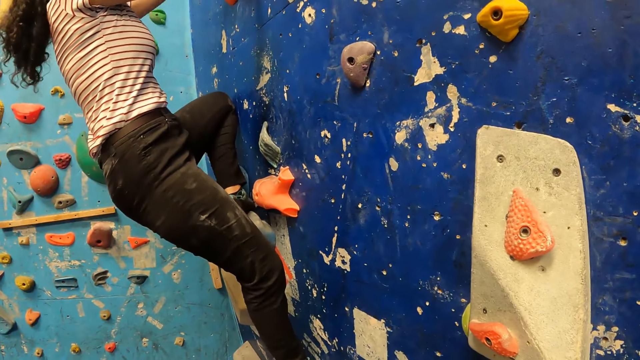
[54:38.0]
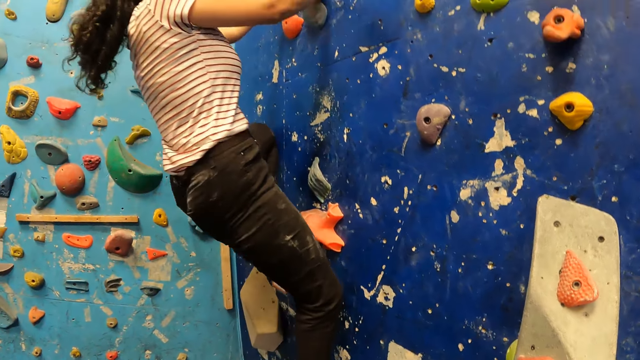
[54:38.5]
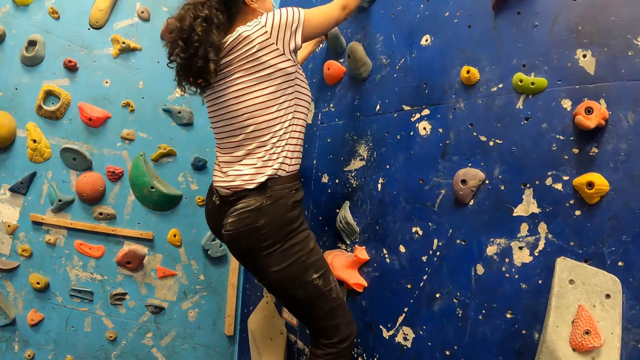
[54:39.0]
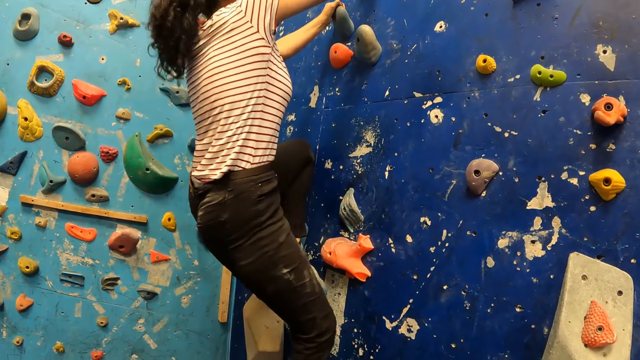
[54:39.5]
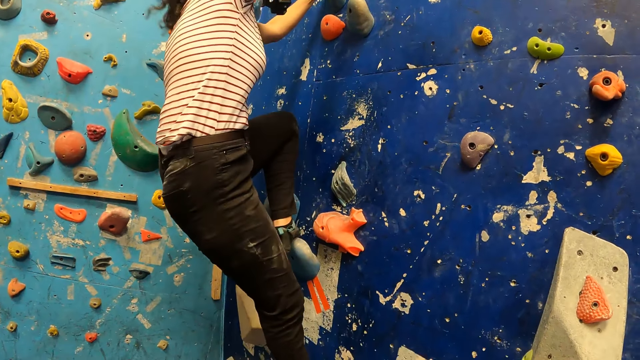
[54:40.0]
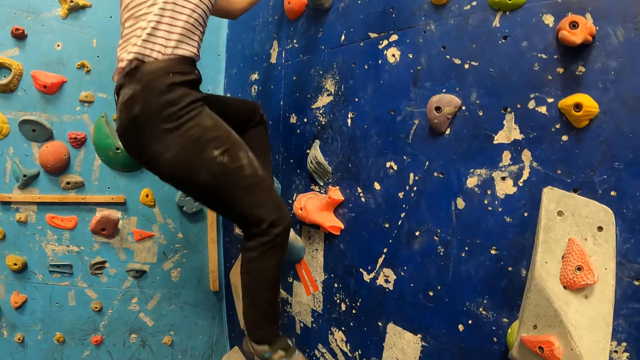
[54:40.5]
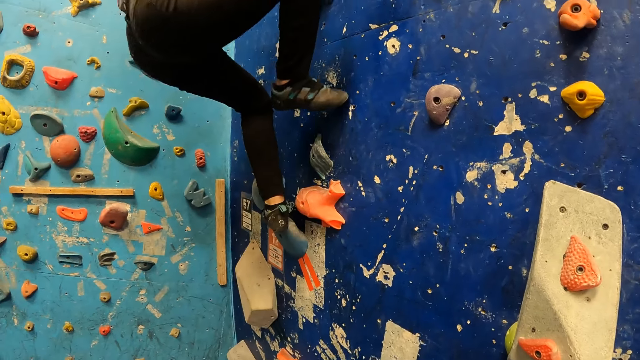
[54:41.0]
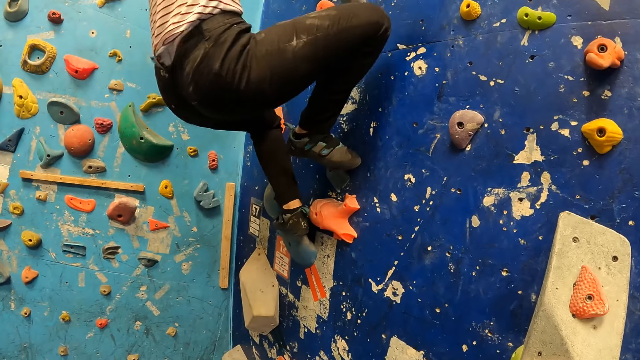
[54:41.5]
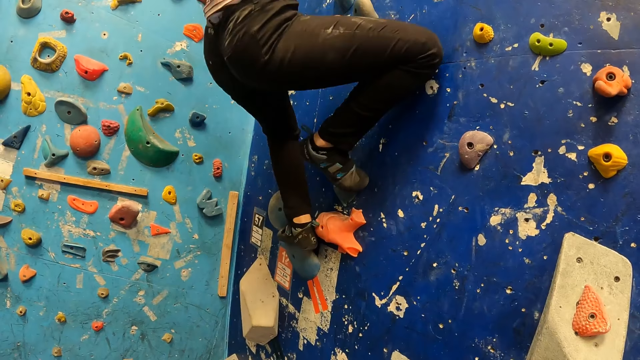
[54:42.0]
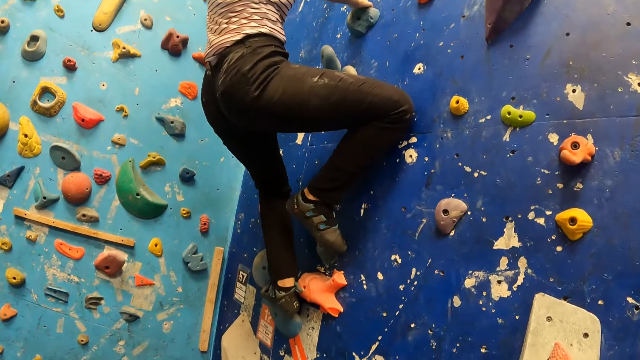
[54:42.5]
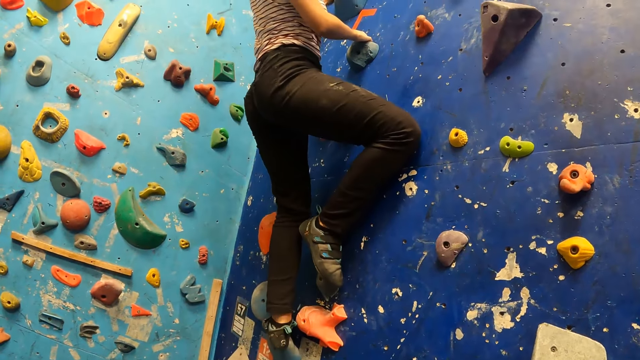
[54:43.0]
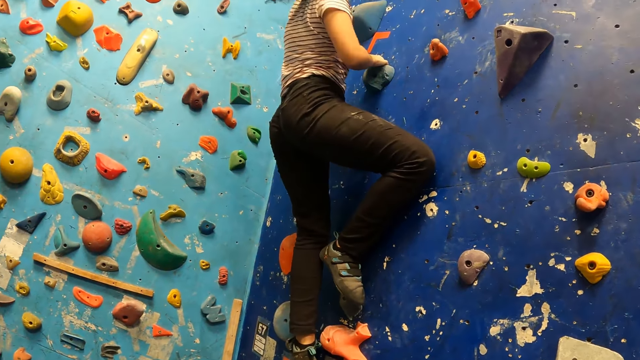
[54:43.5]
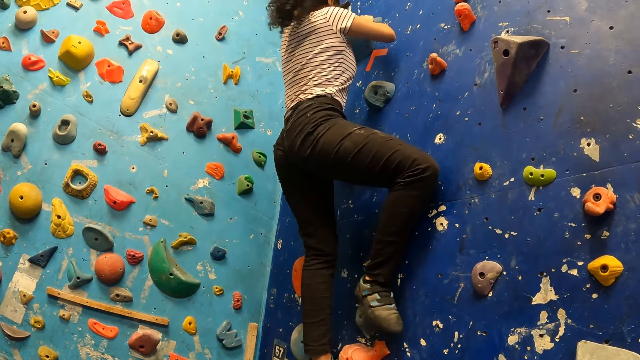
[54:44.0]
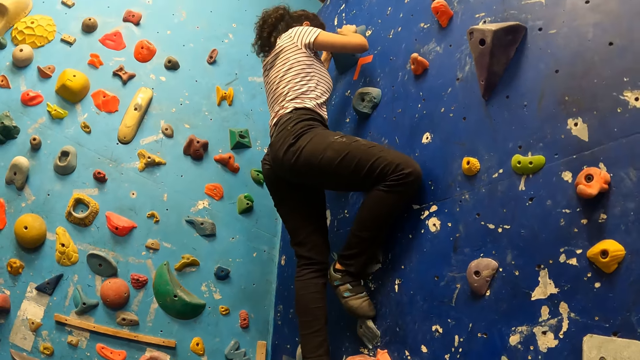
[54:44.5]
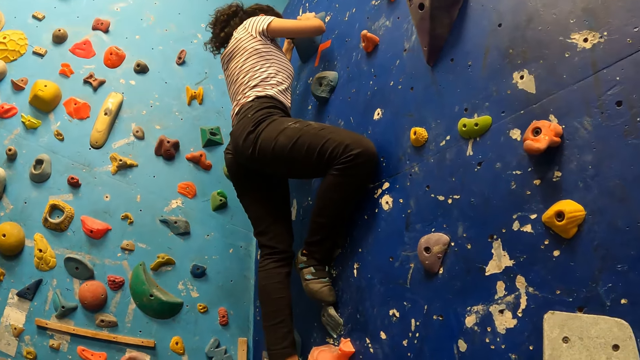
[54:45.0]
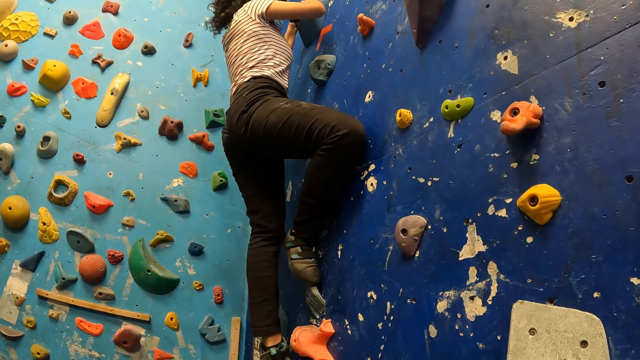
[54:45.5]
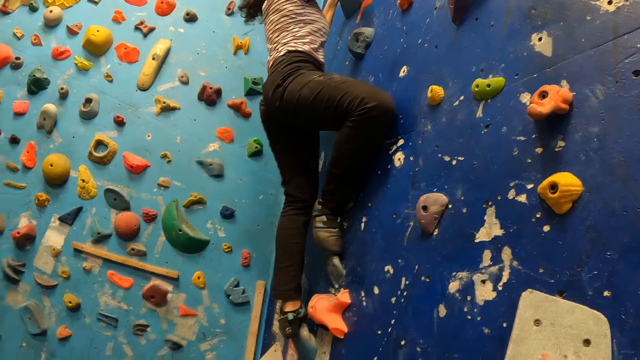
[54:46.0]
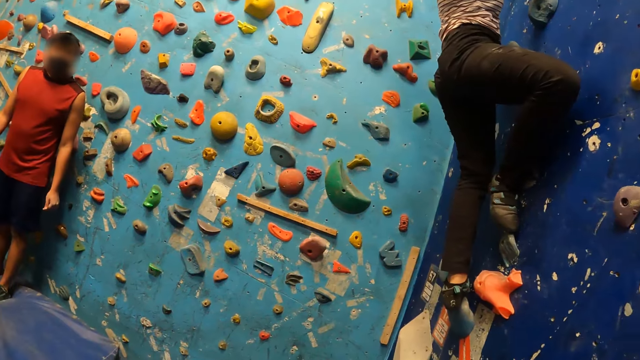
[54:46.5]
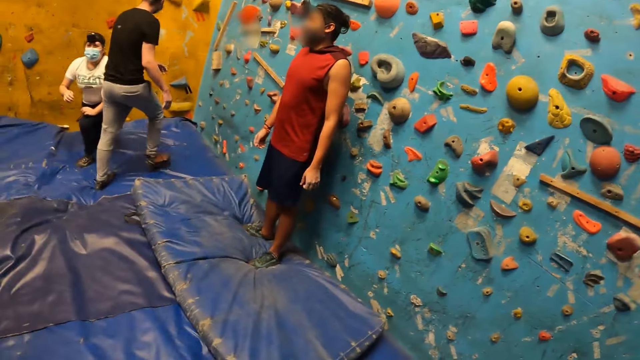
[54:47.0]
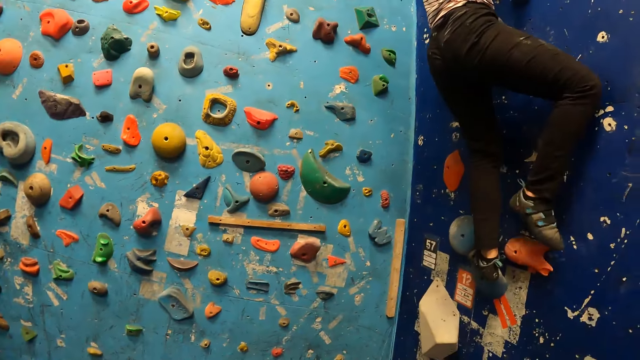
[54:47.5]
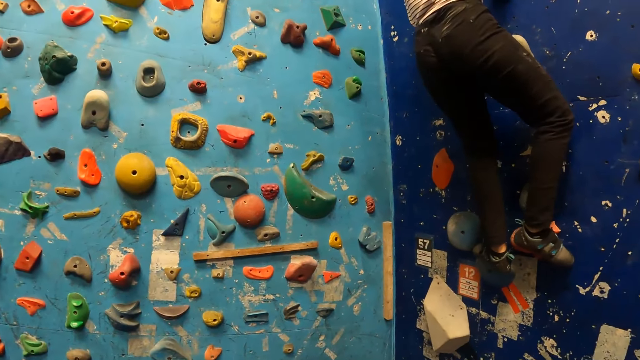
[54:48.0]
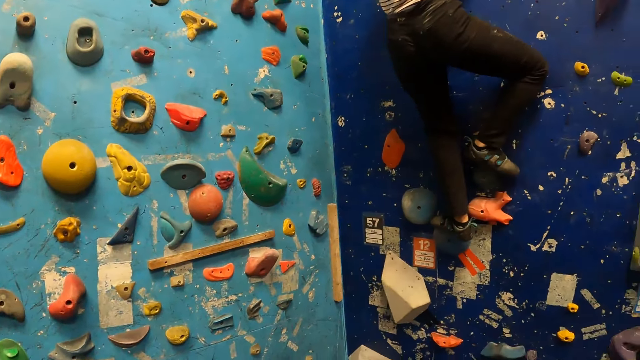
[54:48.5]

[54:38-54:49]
A woman climbs an indoor rock.

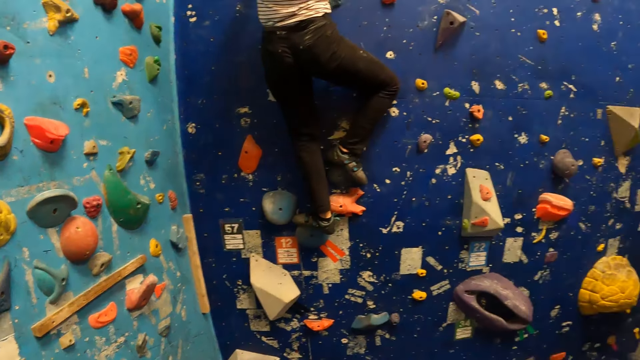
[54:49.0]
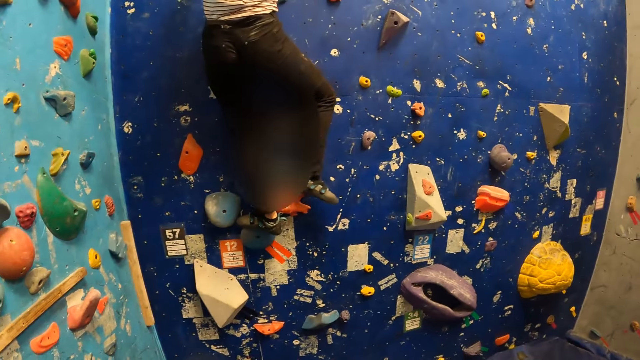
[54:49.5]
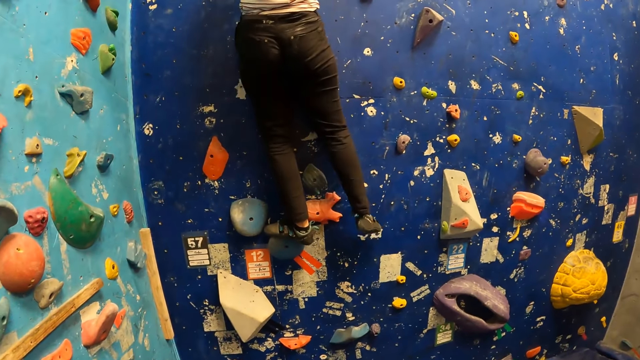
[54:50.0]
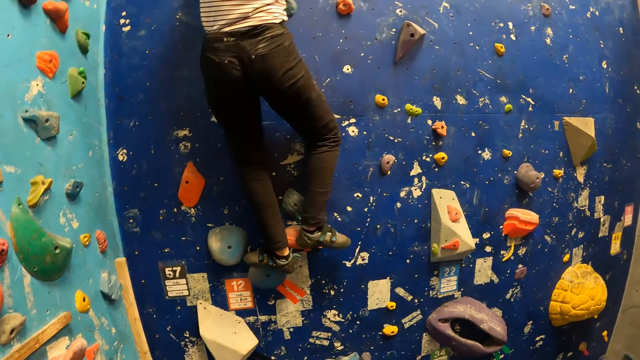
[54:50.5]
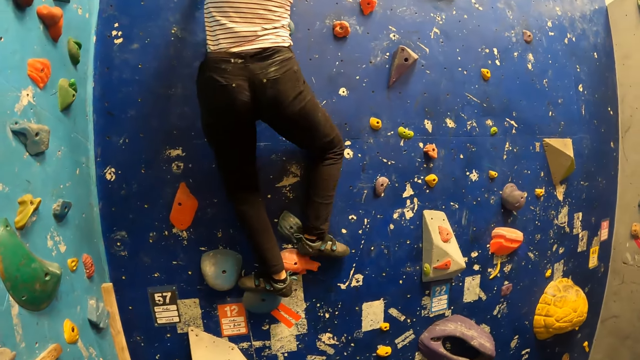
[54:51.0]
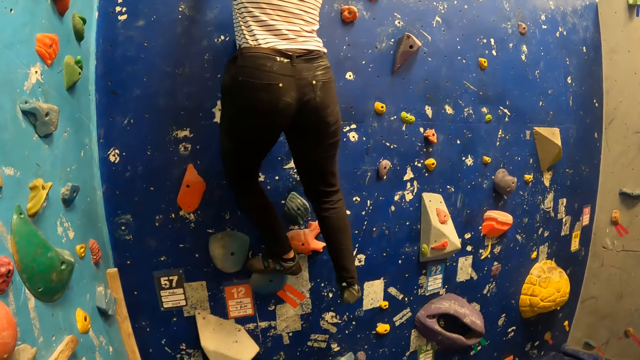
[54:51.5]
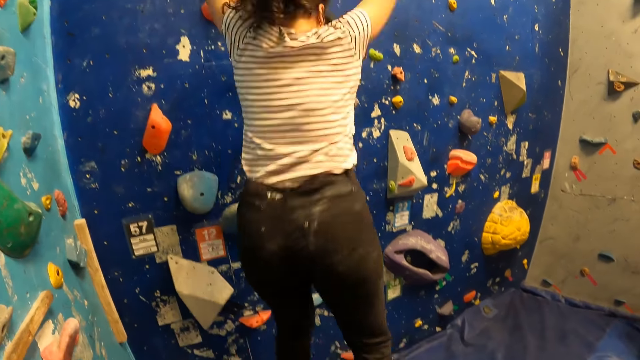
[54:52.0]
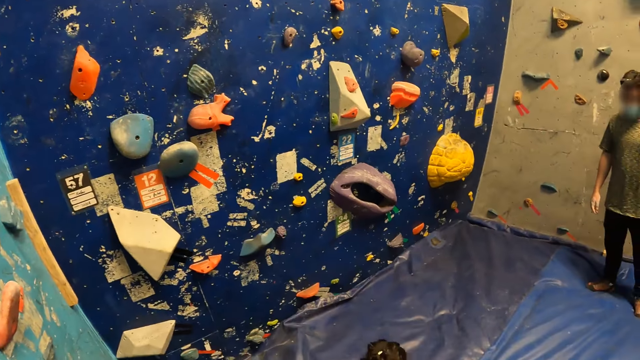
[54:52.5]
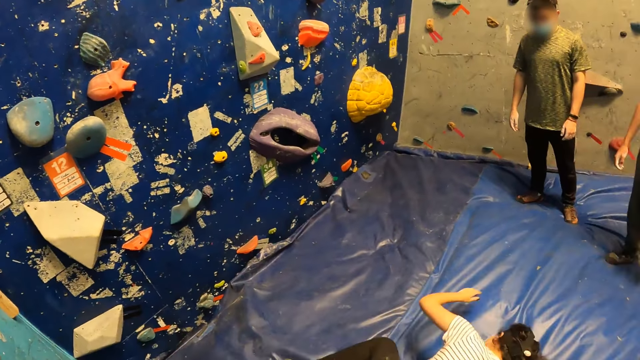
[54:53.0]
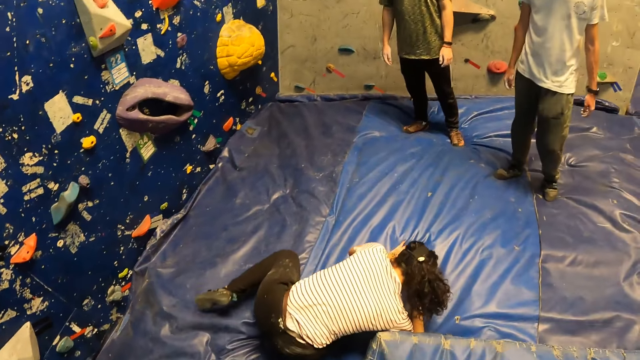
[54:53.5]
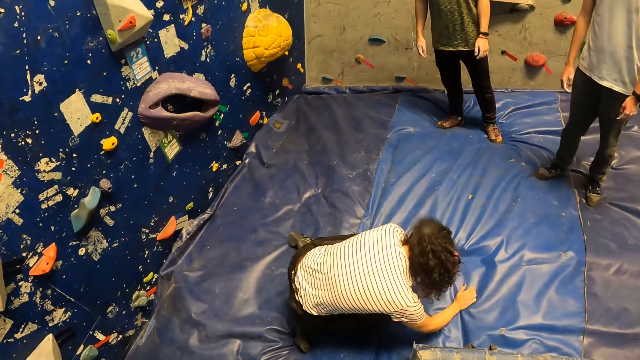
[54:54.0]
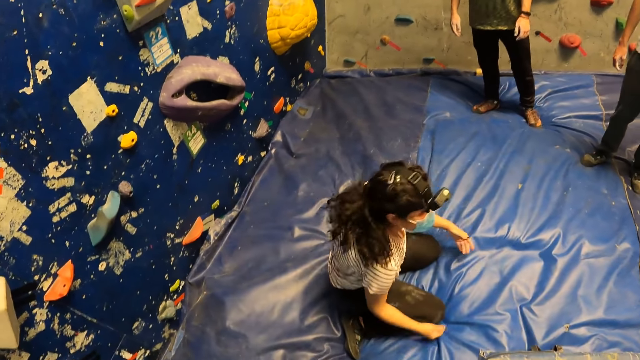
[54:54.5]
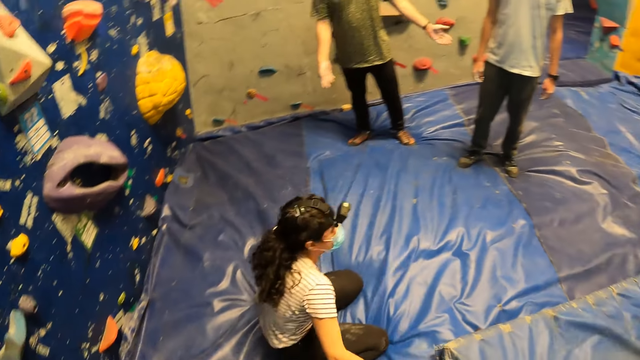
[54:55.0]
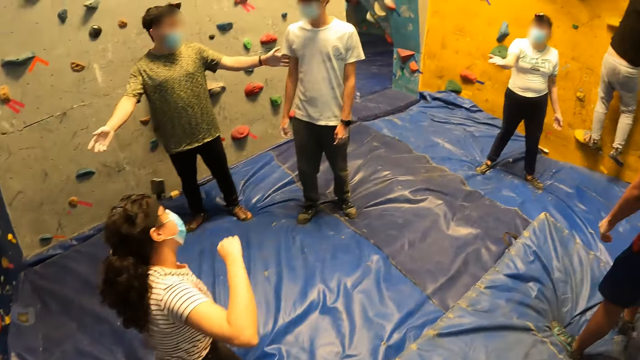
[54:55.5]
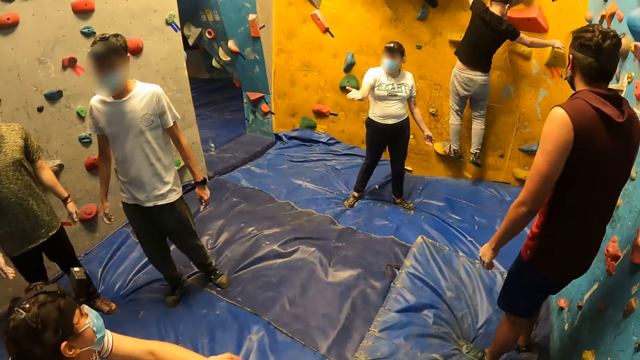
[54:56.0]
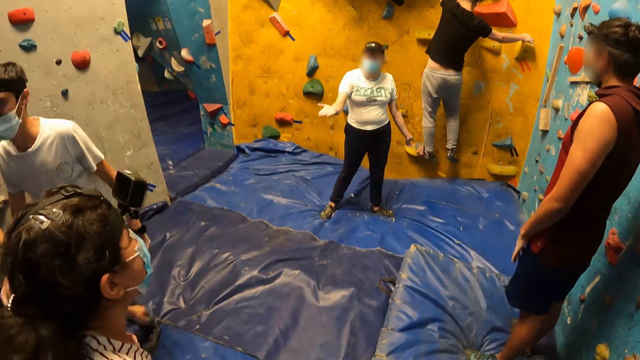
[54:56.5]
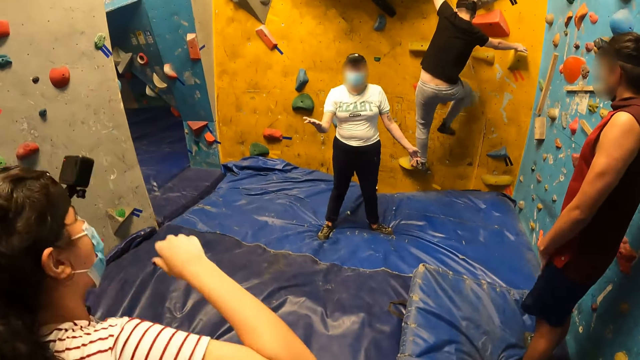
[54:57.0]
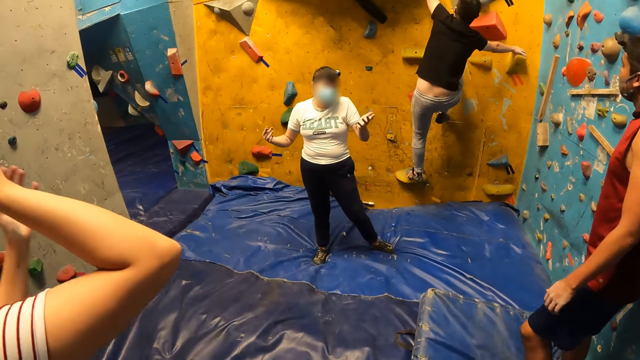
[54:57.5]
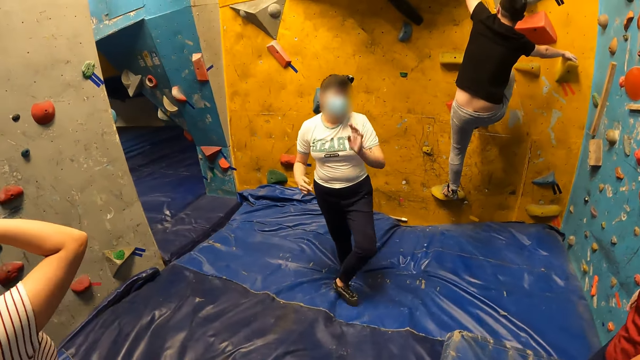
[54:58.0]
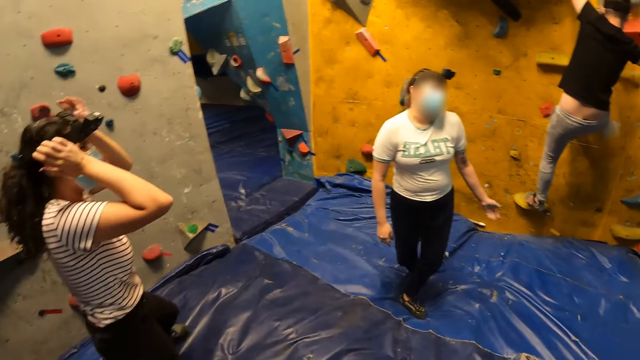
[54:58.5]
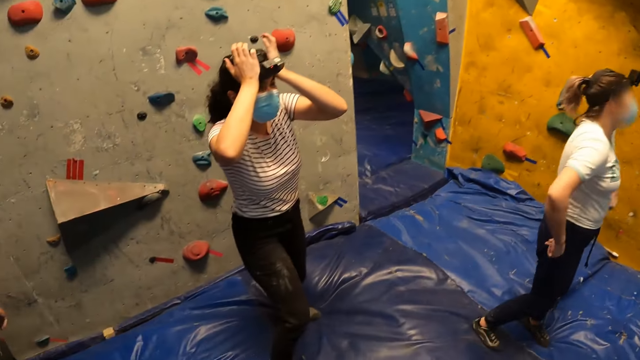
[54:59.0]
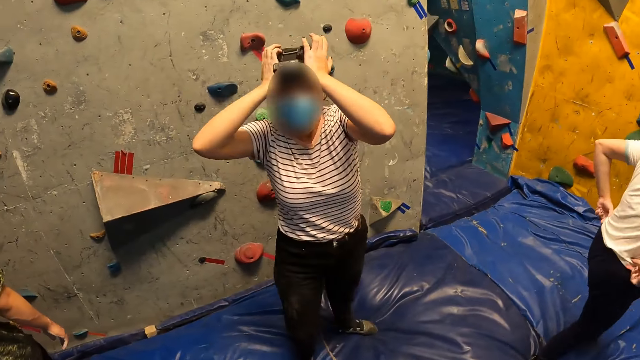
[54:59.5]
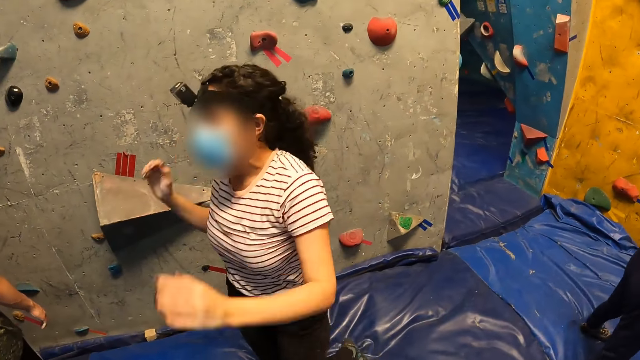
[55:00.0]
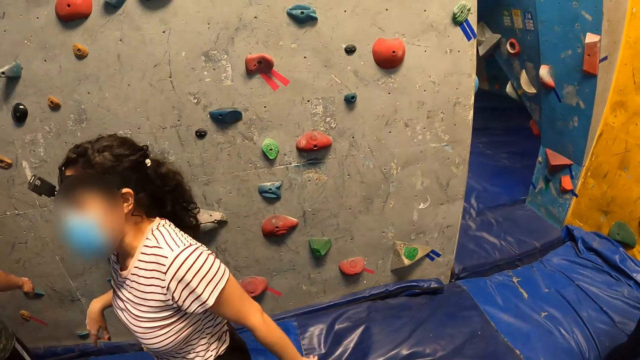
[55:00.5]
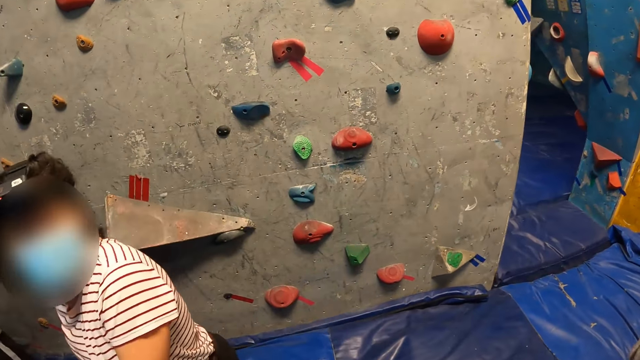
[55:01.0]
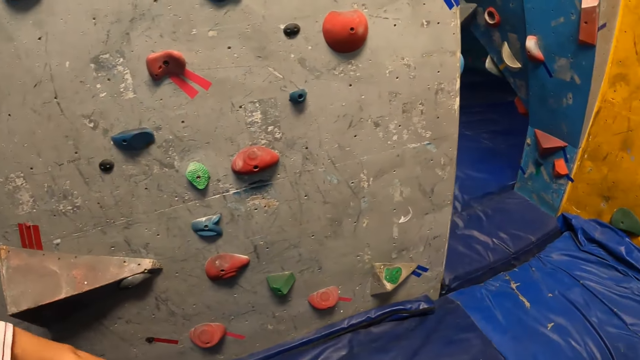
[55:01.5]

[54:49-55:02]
The woman jumps down from the wall on a foam. A man climbs a wall with both hands and legs. The woman converses with another woman. The camera wearer looks around.
